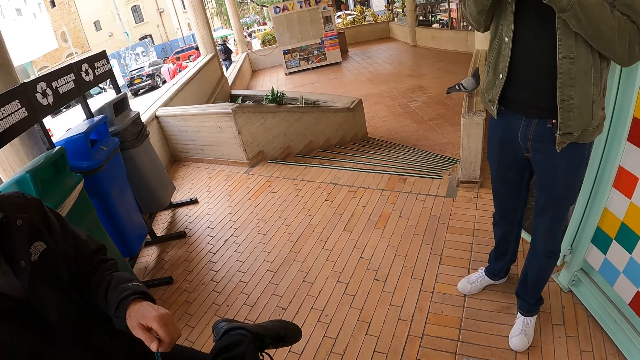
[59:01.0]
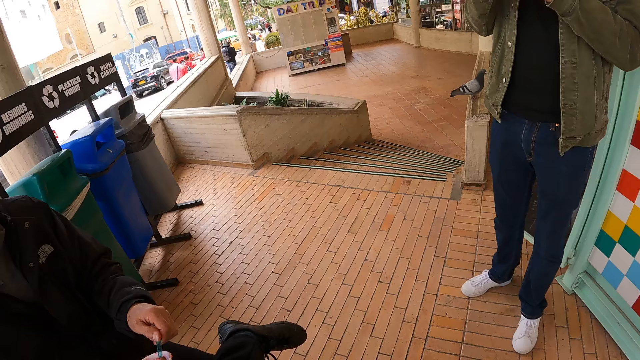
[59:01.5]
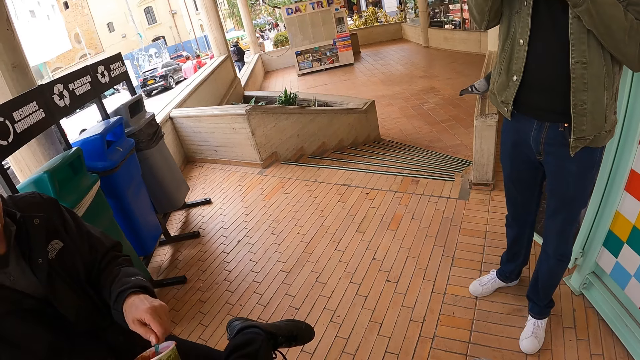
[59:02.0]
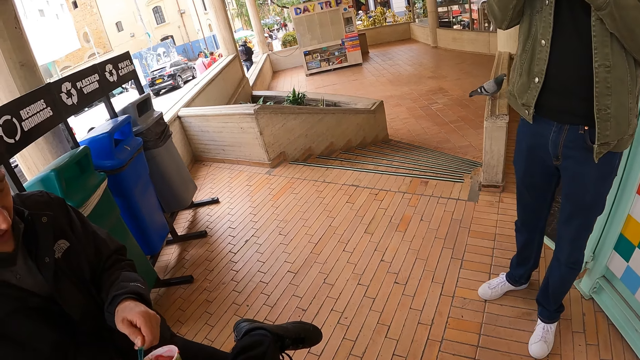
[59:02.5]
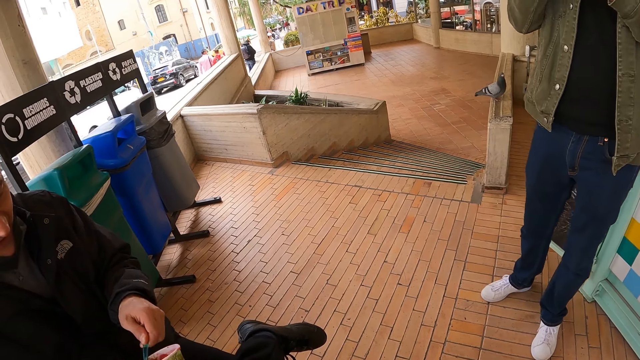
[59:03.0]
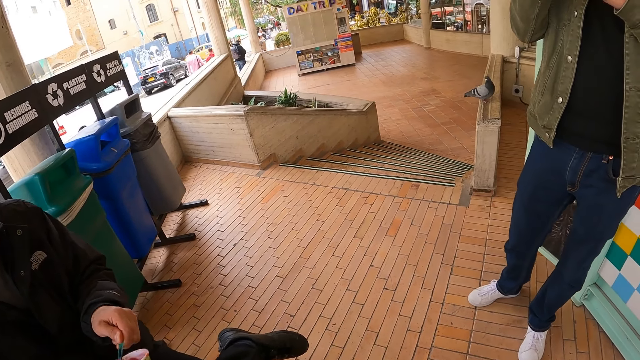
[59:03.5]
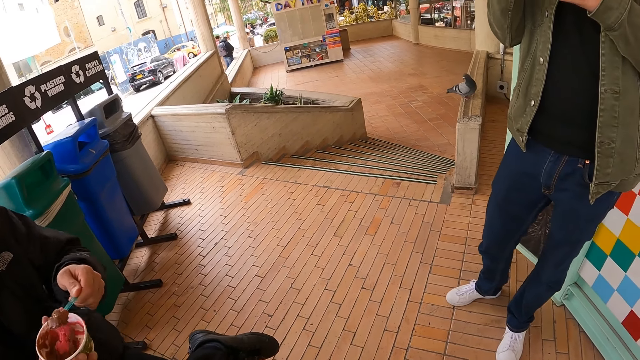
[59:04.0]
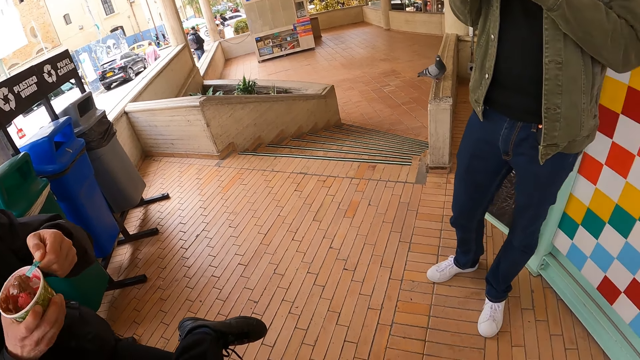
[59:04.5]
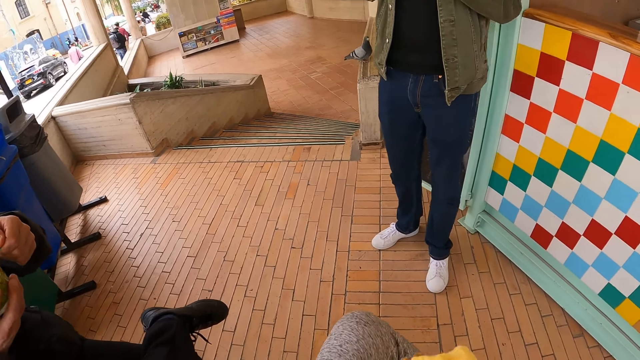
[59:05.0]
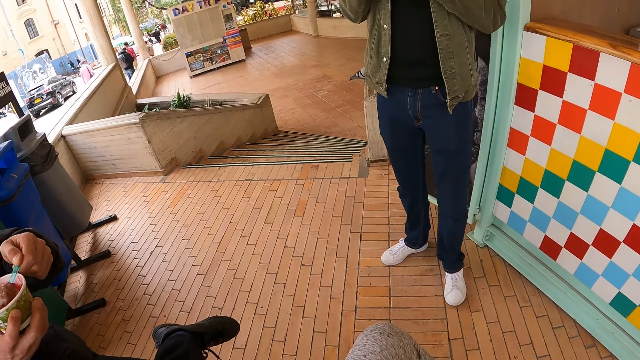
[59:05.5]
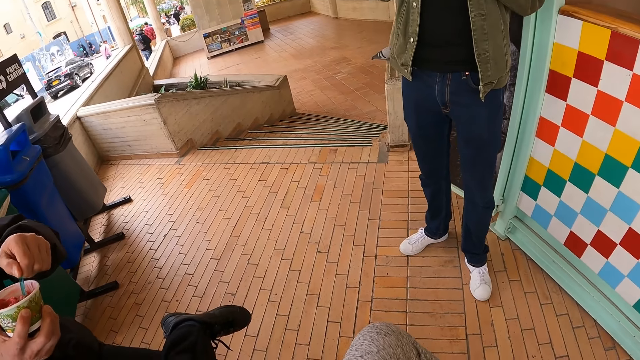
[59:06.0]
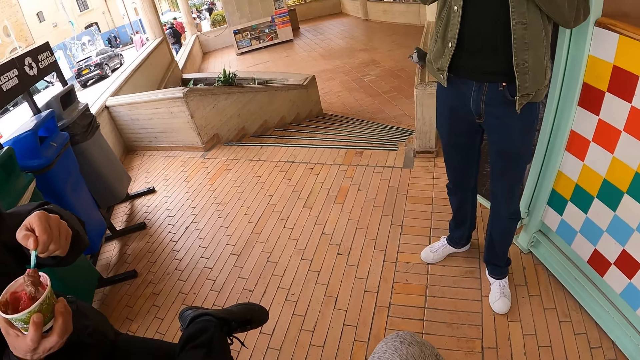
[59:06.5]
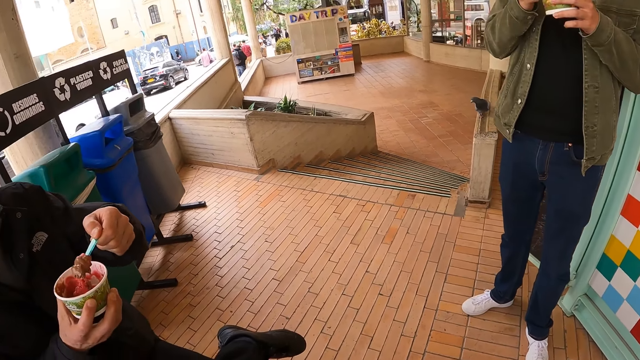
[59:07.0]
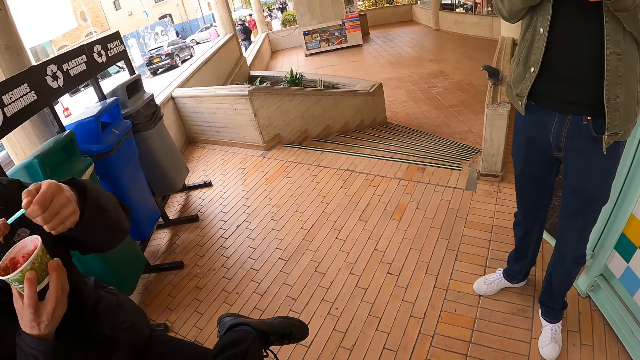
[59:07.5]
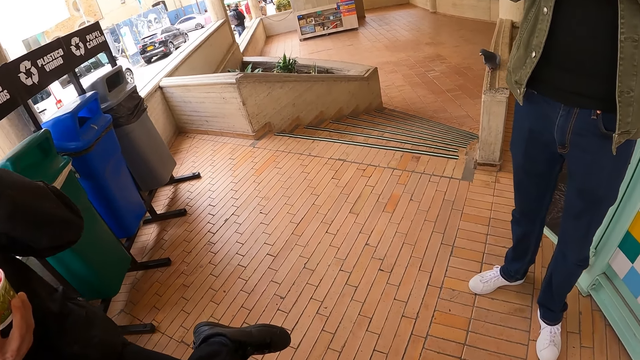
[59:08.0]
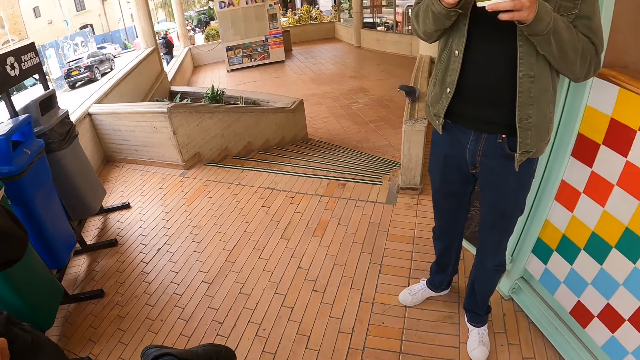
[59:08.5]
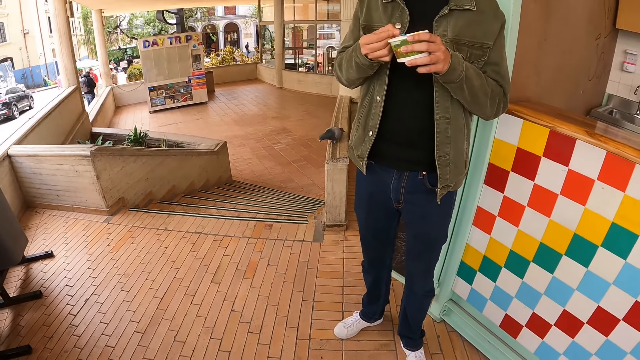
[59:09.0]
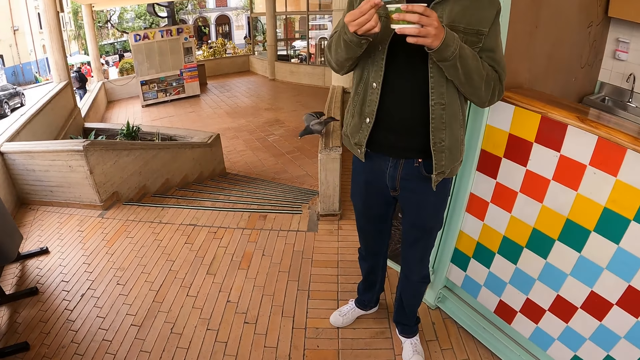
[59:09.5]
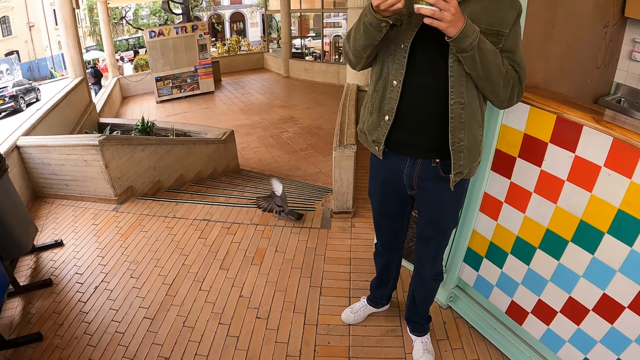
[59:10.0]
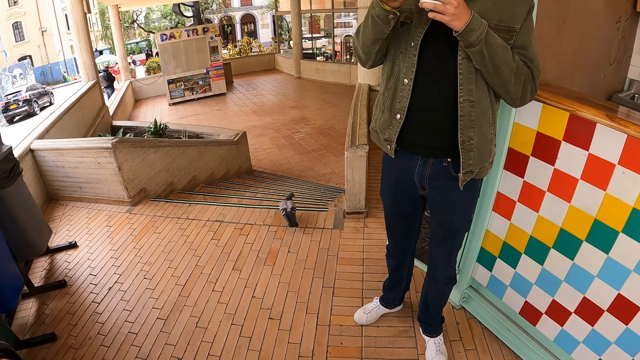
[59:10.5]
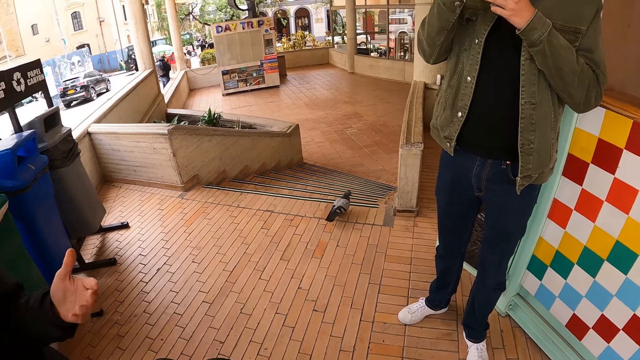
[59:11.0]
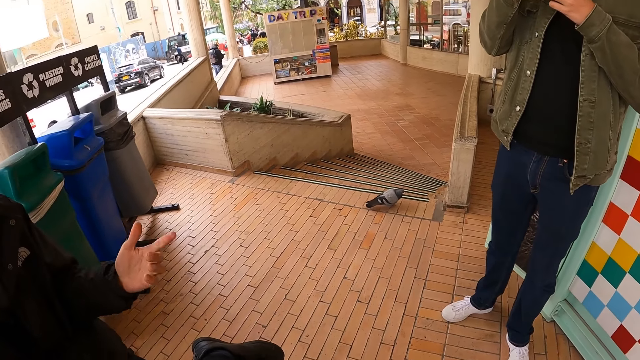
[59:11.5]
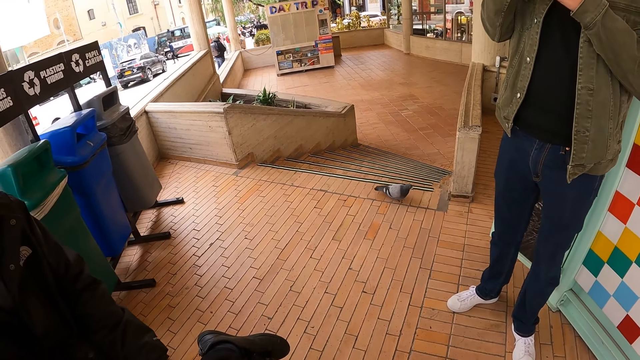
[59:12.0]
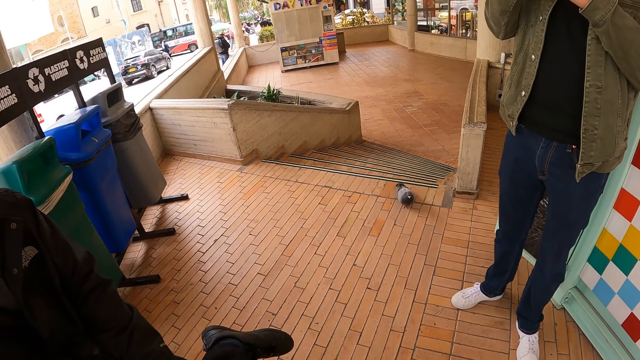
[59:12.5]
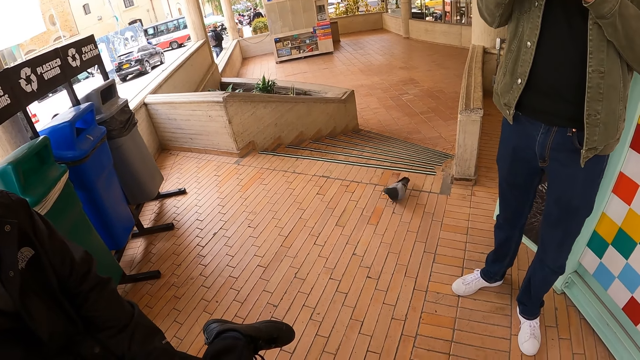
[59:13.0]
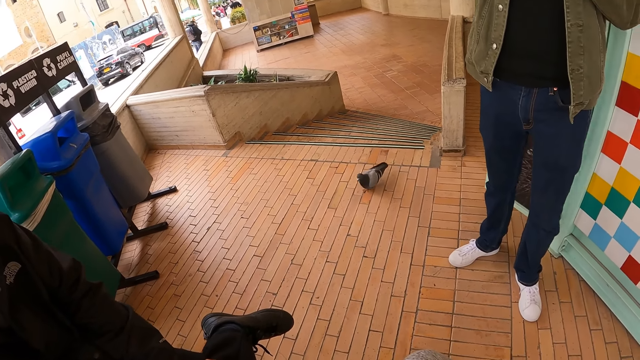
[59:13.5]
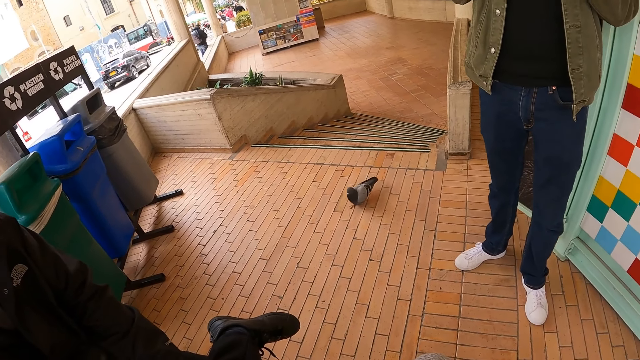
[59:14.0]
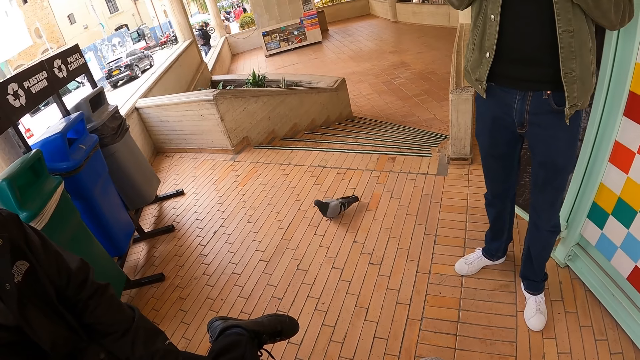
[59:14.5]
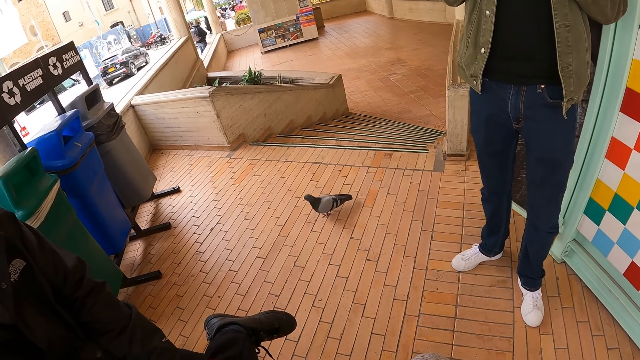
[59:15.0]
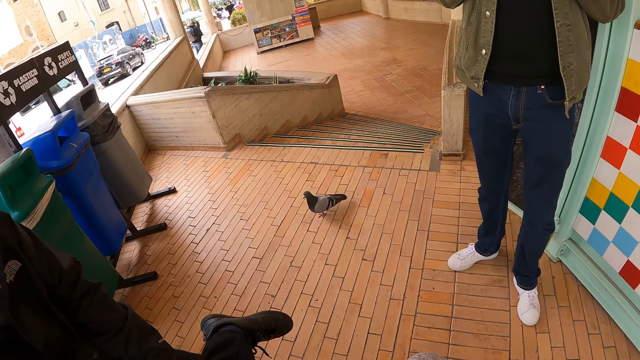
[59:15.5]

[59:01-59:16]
A man drops the left hand. The man scoops food from a tin with a spoon. The man raises the tin in the right hand. The camera wearer looks around. The man eats the food in the spoon. The camera wearer looks around. Another man scoops food from the tin with a spoon. The other man eats something. The first man lifts the left hand and drops the left hand. The camera wearer looks around.

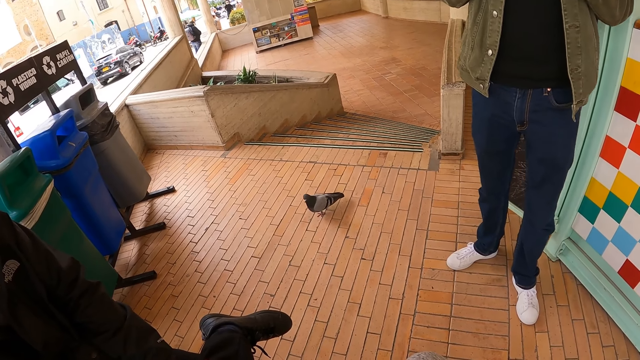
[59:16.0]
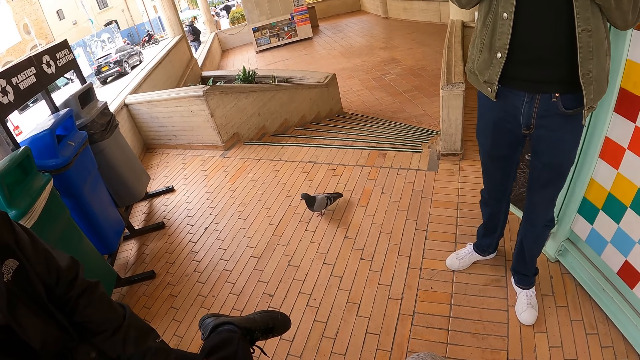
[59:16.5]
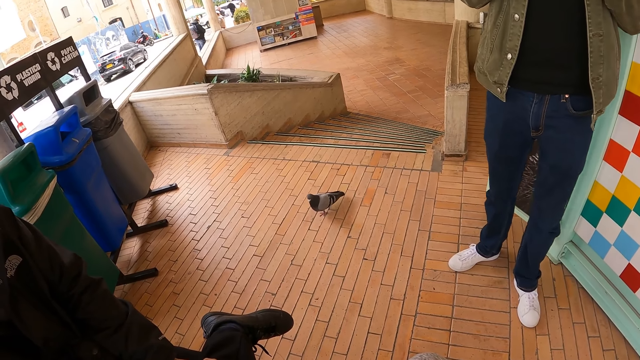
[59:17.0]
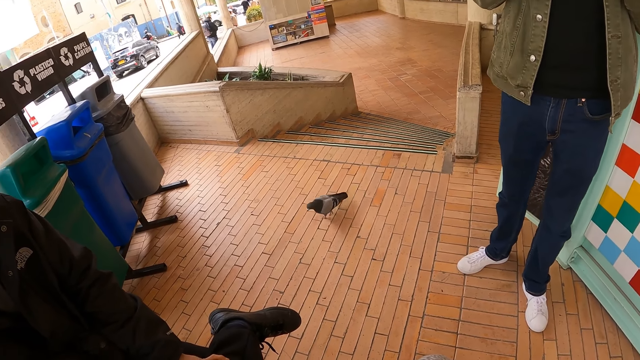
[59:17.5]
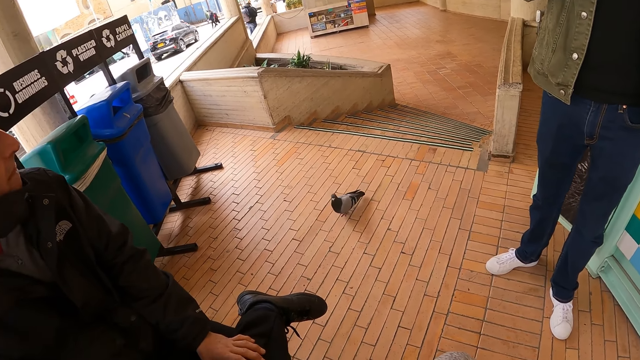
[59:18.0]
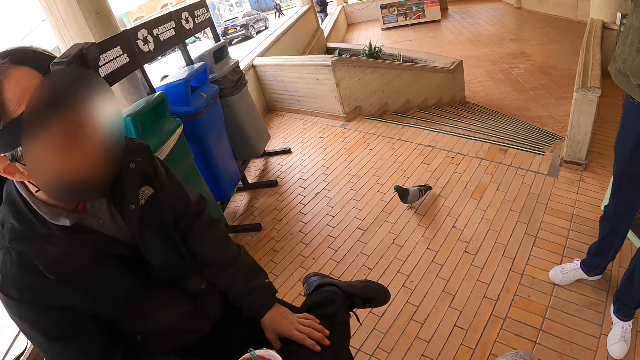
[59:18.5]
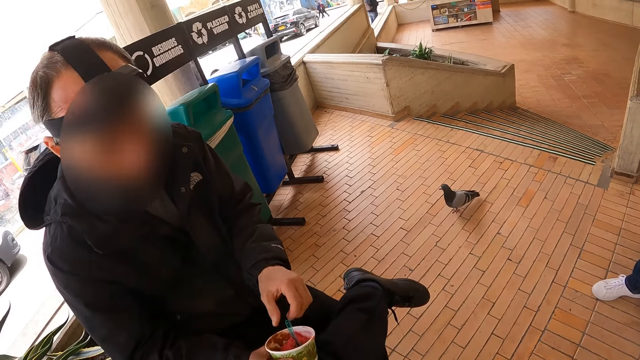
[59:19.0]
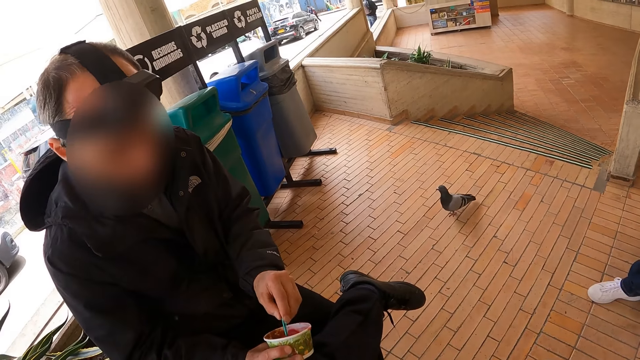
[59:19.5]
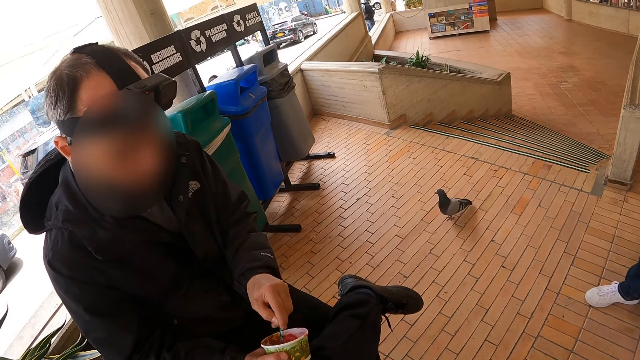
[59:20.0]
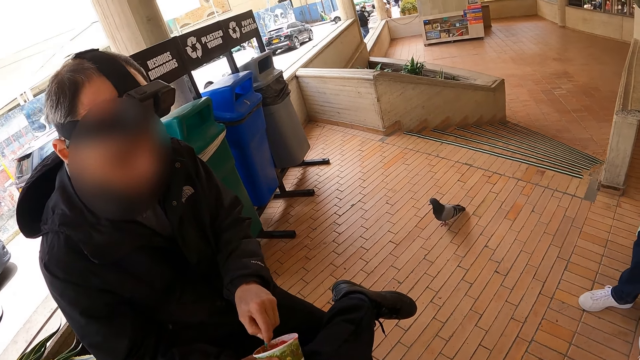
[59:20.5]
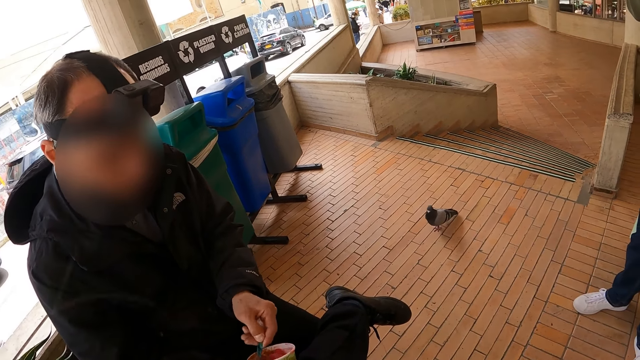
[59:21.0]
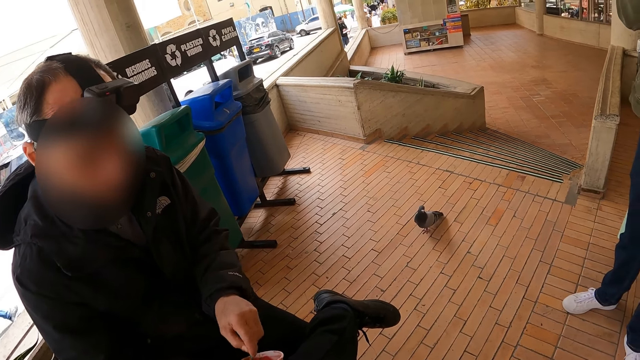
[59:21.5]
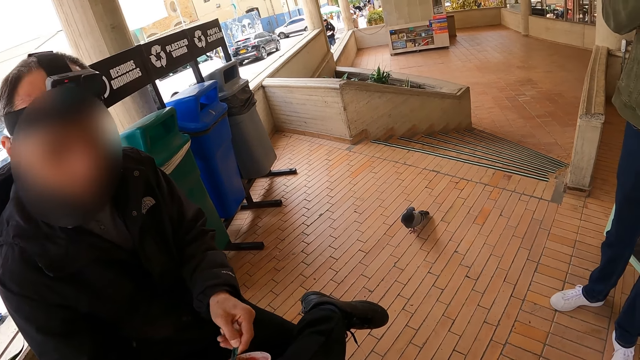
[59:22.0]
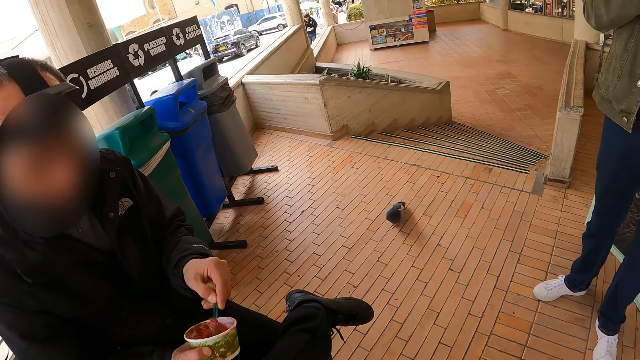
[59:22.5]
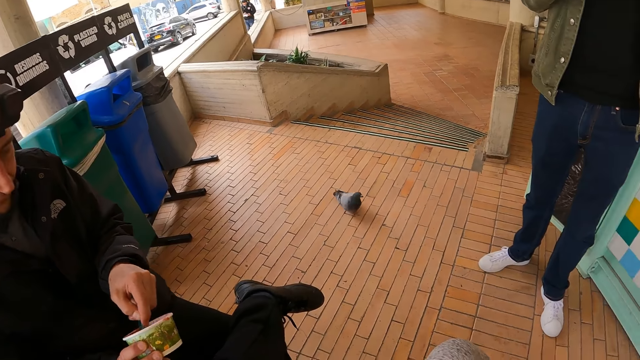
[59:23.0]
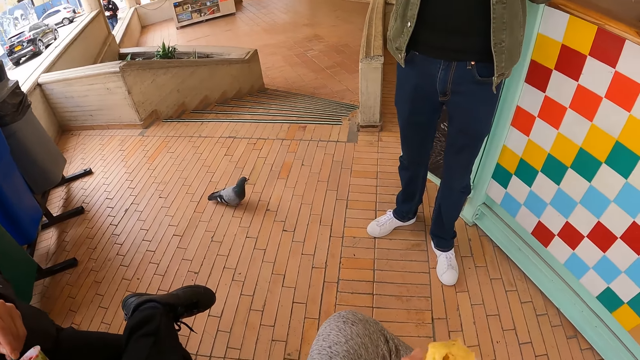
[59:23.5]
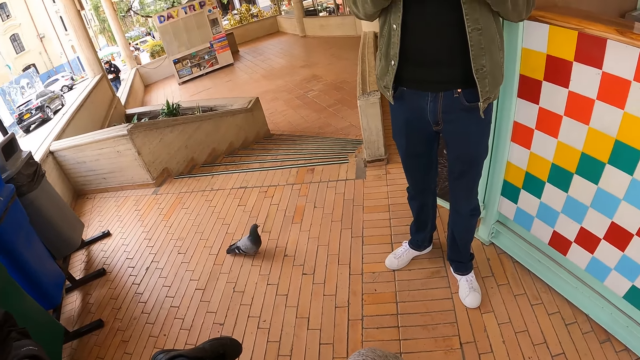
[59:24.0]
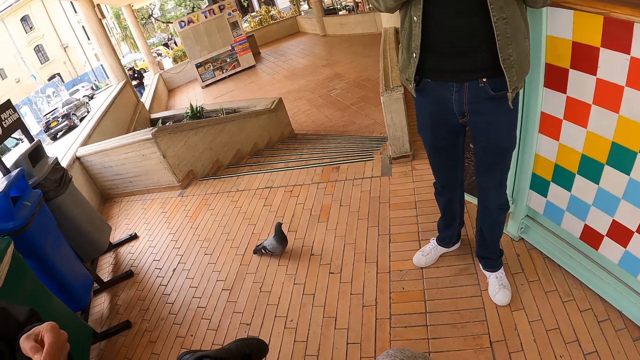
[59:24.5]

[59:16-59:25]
A man scoops food from a tin with a spoon. The camera wearer looks around.
